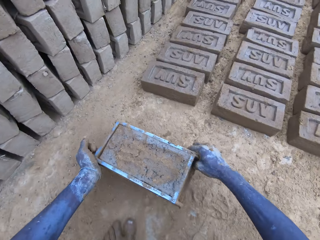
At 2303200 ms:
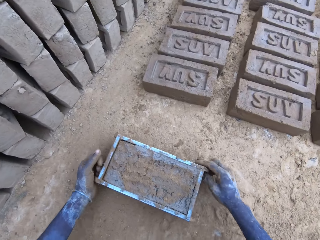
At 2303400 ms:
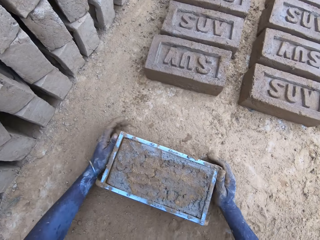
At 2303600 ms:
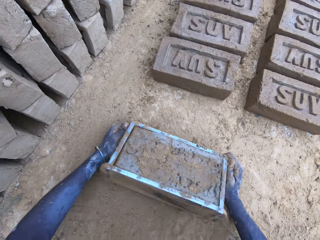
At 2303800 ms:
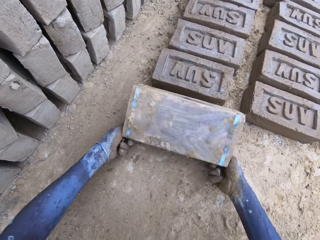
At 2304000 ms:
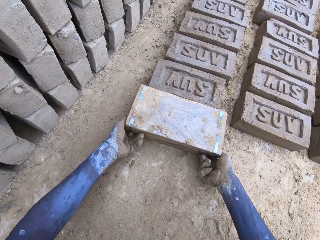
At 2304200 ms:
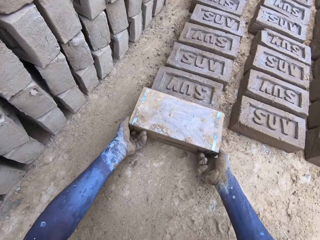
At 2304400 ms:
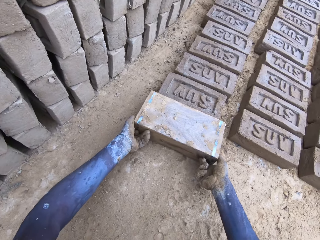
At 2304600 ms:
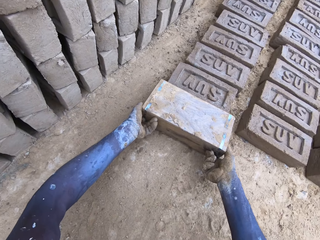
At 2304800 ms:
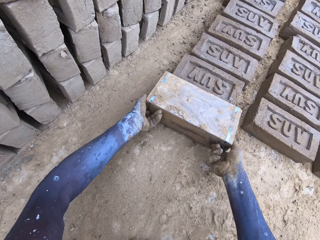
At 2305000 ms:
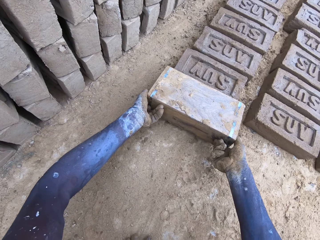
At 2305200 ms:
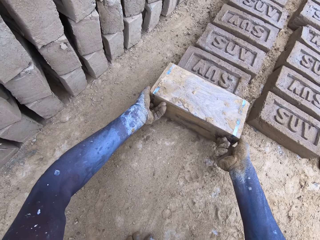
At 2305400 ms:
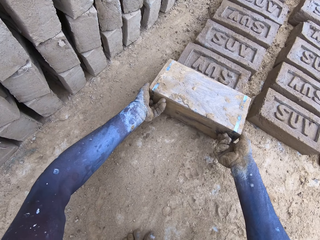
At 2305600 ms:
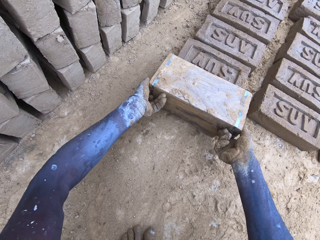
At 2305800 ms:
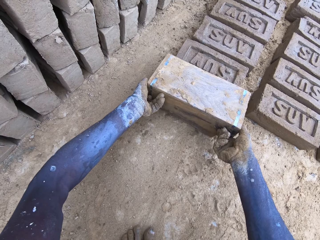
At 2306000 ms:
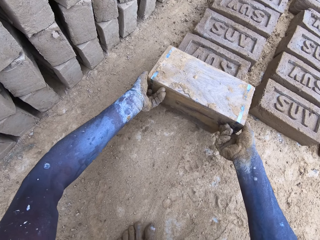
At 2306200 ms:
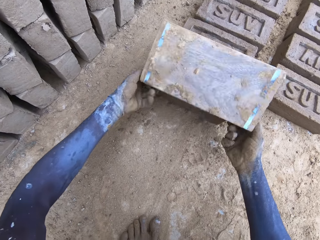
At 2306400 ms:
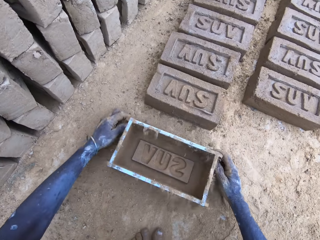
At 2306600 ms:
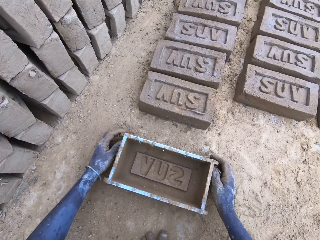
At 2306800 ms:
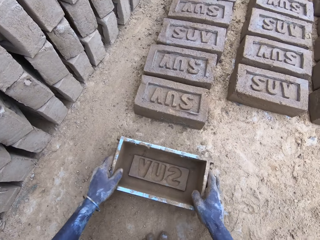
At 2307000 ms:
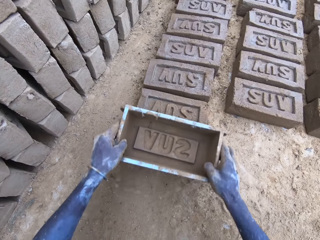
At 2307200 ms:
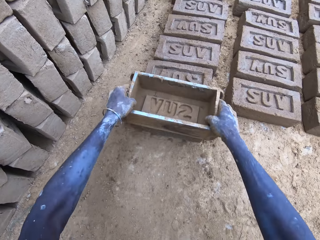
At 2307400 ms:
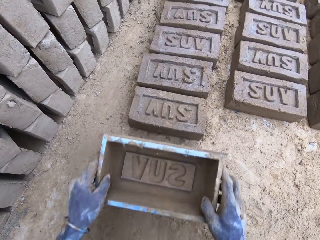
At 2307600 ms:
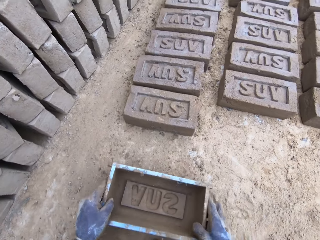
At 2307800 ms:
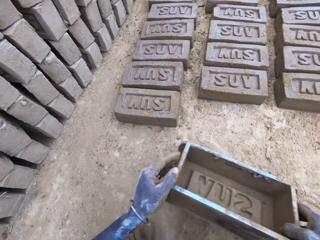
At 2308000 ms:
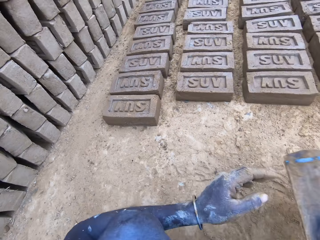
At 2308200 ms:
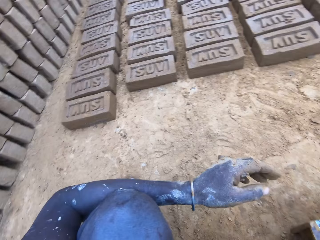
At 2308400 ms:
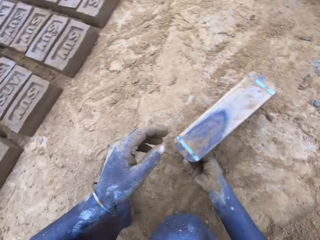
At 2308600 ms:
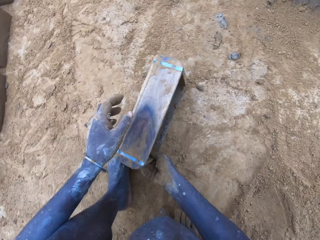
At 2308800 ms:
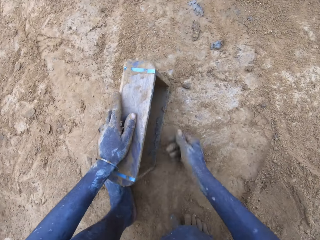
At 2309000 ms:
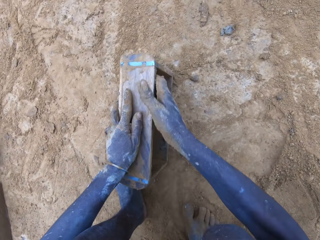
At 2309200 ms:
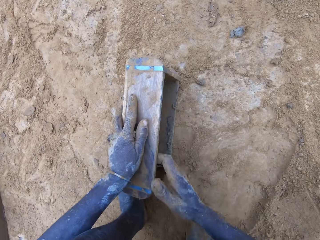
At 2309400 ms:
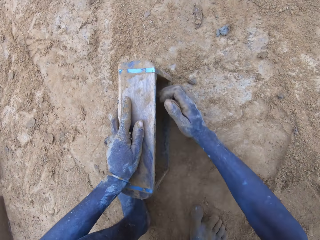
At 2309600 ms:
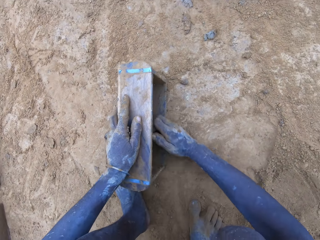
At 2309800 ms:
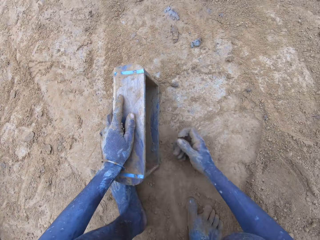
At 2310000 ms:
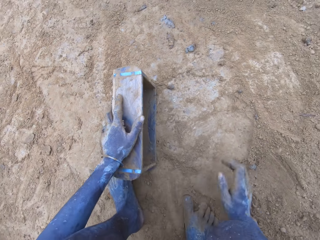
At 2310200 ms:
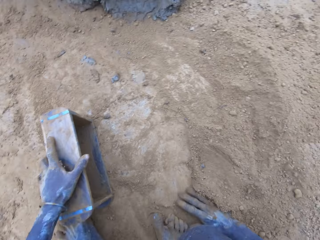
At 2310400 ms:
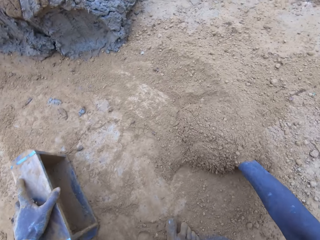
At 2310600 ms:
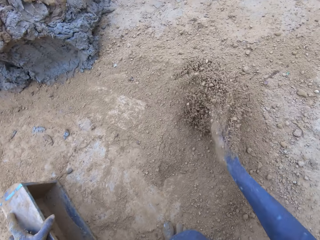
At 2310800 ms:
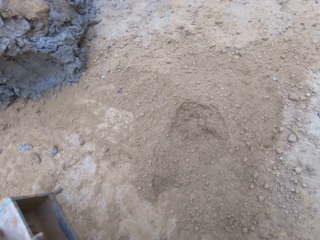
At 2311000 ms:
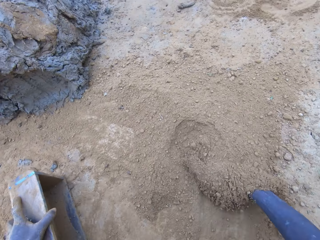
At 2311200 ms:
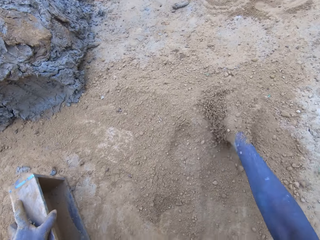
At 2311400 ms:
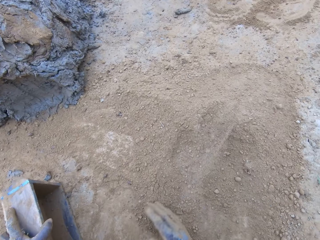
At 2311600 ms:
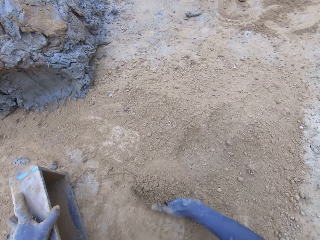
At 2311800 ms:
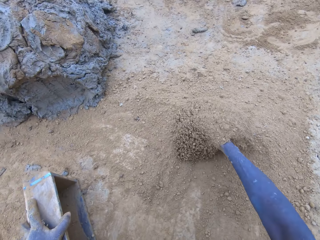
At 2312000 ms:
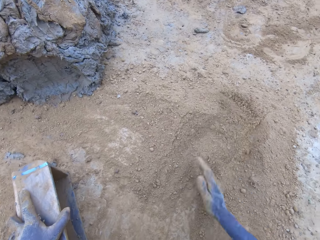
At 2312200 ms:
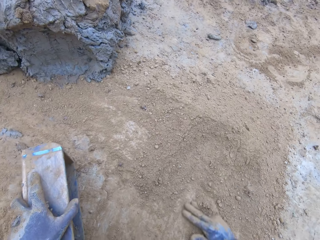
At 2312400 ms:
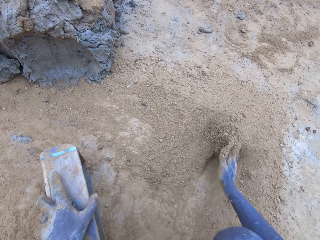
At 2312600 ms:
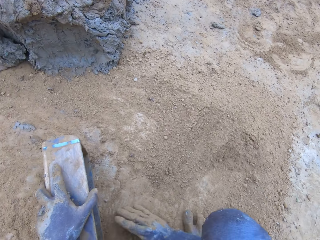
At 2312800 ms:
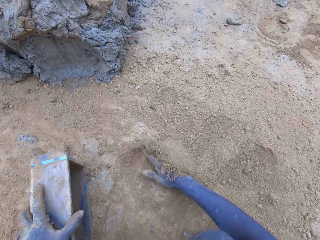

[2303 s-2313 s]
The camera wearer pours the mud in the brickmould on the ground. They push soil on the ground.

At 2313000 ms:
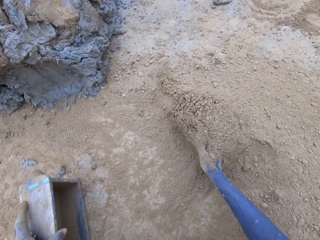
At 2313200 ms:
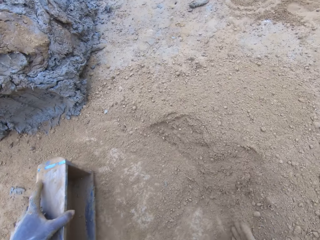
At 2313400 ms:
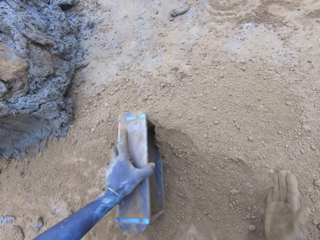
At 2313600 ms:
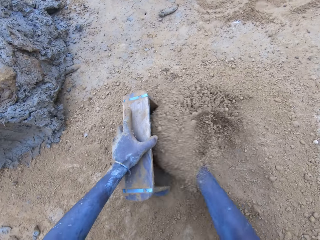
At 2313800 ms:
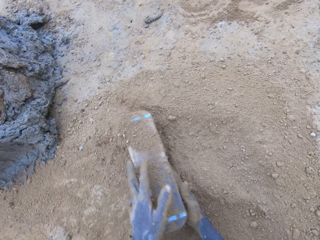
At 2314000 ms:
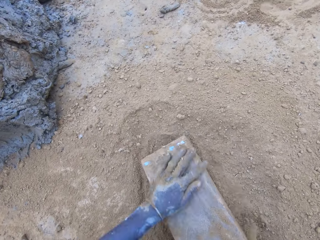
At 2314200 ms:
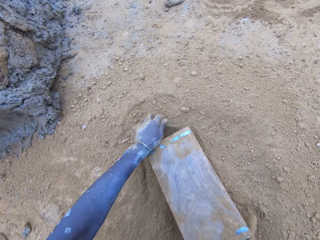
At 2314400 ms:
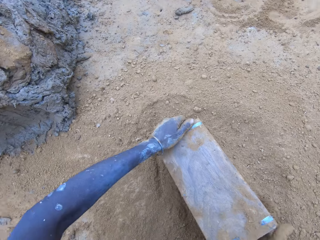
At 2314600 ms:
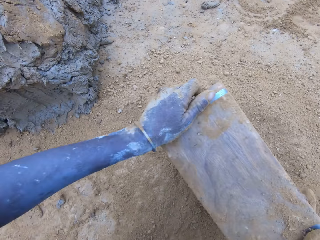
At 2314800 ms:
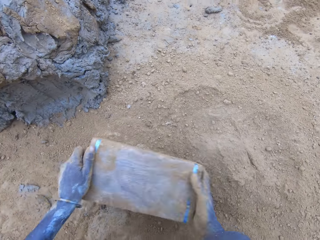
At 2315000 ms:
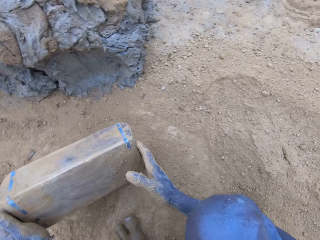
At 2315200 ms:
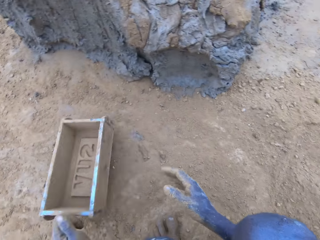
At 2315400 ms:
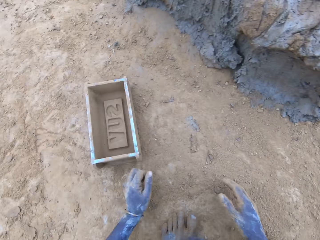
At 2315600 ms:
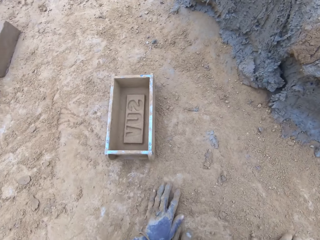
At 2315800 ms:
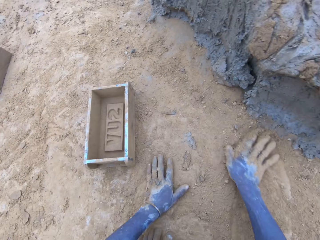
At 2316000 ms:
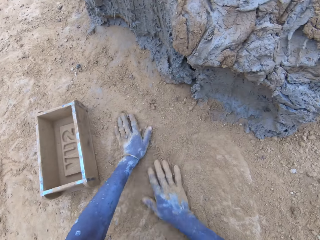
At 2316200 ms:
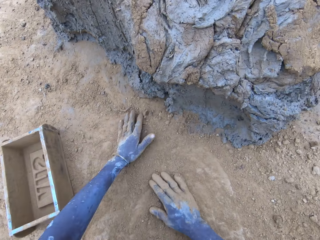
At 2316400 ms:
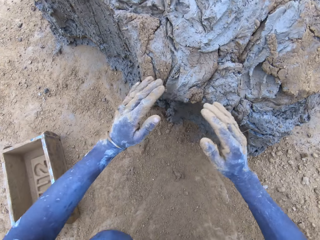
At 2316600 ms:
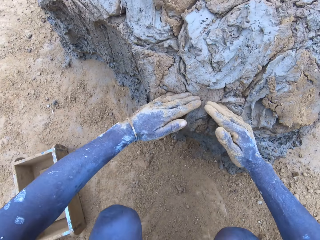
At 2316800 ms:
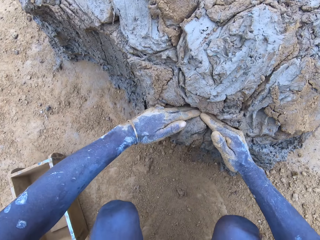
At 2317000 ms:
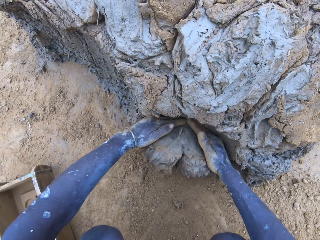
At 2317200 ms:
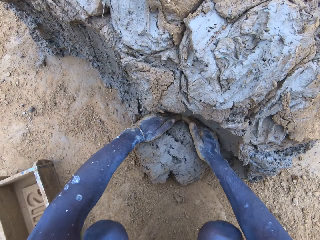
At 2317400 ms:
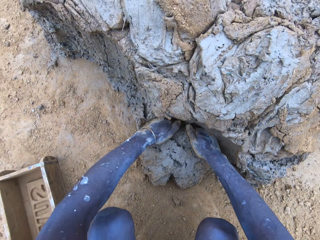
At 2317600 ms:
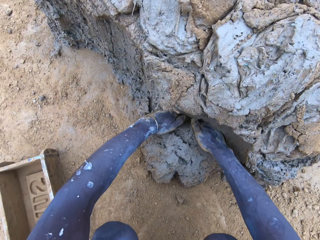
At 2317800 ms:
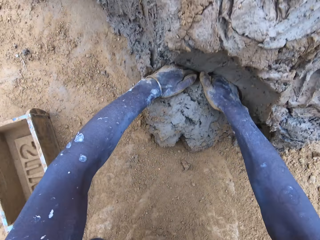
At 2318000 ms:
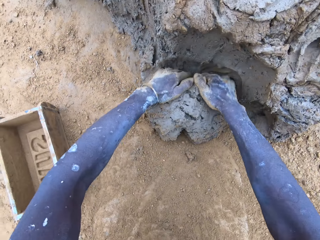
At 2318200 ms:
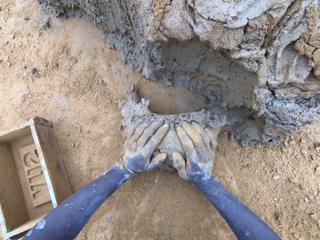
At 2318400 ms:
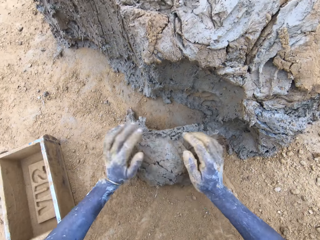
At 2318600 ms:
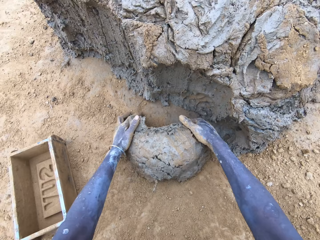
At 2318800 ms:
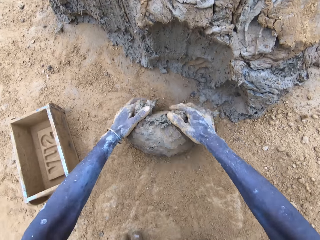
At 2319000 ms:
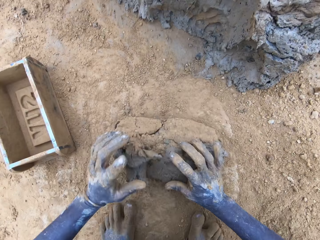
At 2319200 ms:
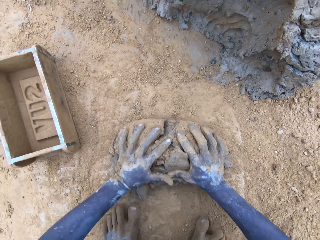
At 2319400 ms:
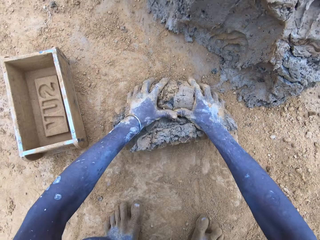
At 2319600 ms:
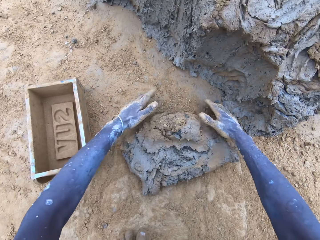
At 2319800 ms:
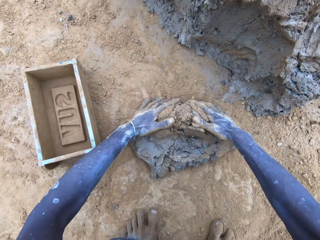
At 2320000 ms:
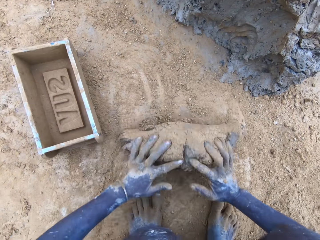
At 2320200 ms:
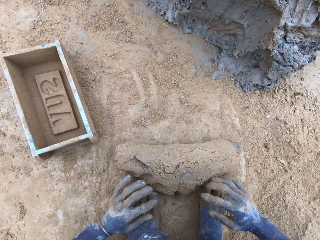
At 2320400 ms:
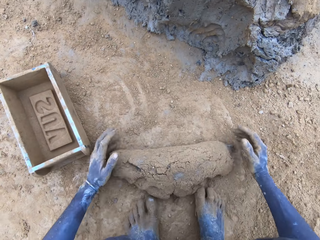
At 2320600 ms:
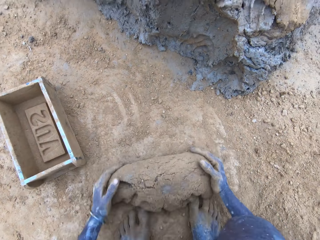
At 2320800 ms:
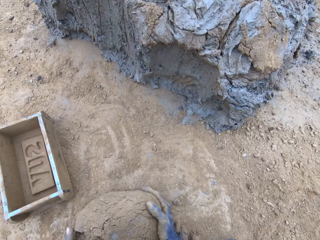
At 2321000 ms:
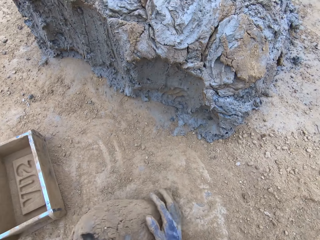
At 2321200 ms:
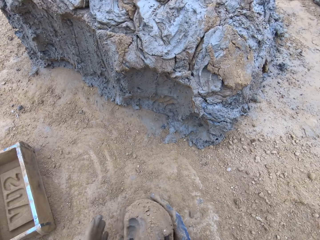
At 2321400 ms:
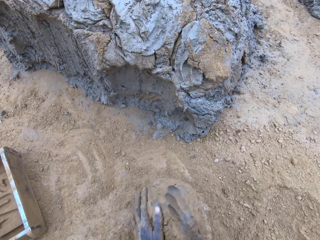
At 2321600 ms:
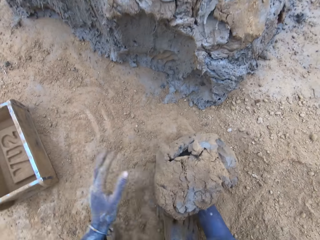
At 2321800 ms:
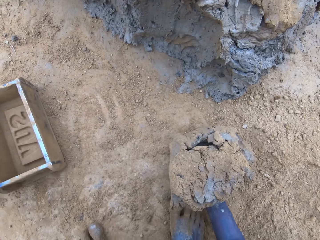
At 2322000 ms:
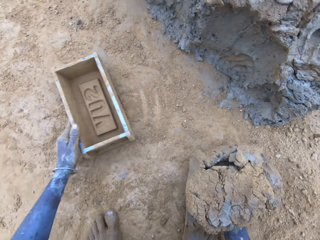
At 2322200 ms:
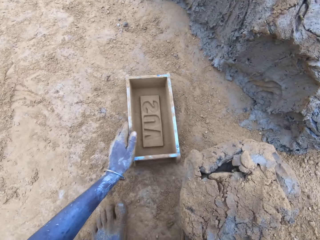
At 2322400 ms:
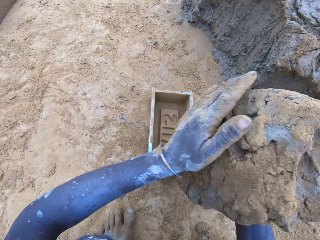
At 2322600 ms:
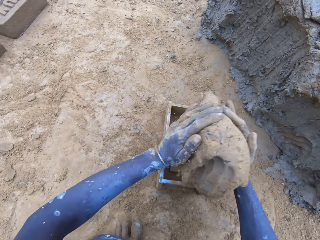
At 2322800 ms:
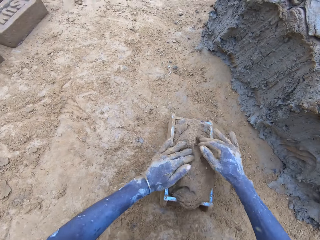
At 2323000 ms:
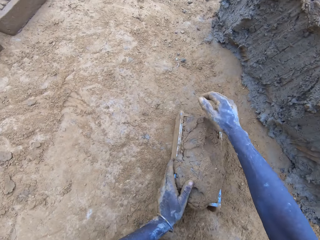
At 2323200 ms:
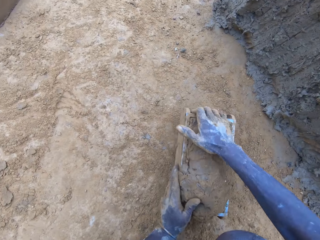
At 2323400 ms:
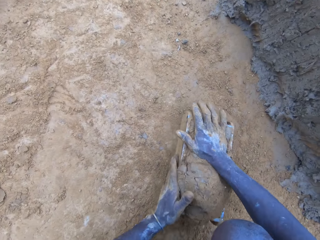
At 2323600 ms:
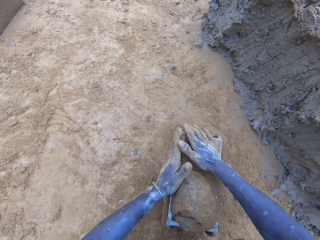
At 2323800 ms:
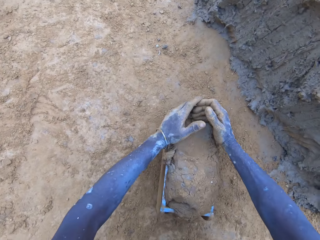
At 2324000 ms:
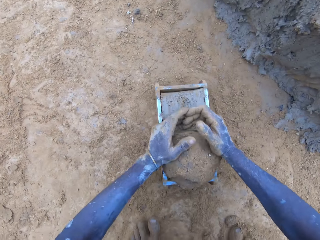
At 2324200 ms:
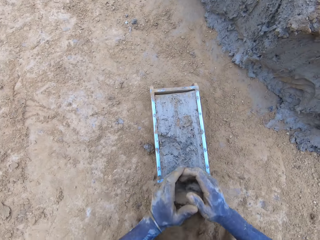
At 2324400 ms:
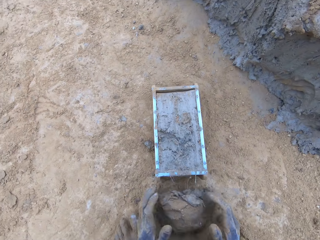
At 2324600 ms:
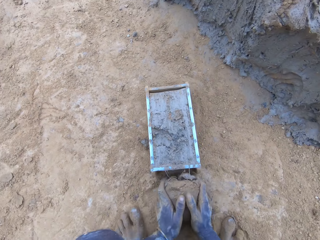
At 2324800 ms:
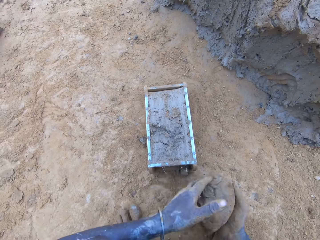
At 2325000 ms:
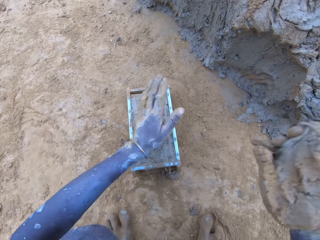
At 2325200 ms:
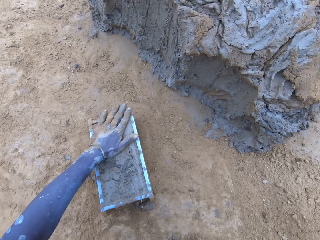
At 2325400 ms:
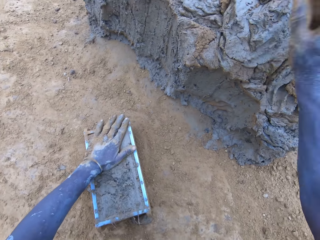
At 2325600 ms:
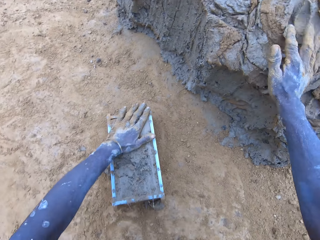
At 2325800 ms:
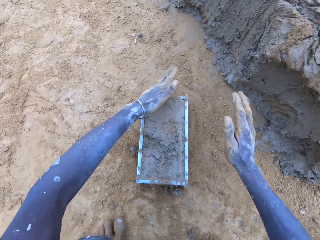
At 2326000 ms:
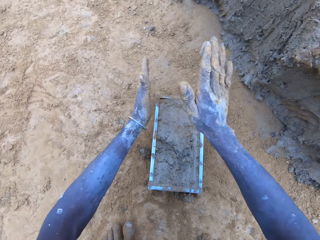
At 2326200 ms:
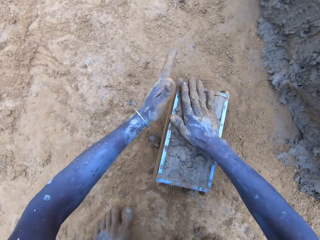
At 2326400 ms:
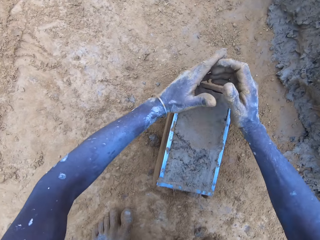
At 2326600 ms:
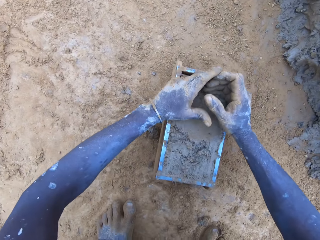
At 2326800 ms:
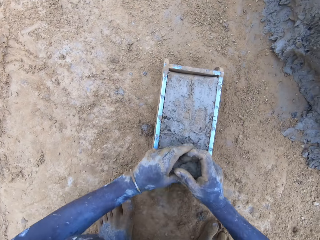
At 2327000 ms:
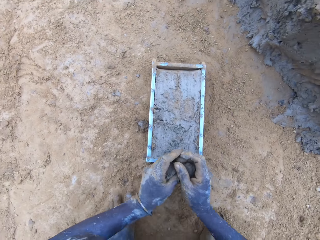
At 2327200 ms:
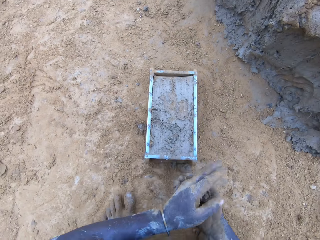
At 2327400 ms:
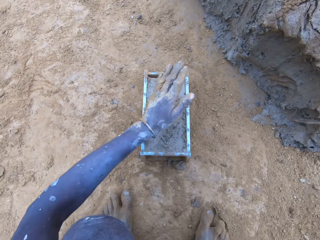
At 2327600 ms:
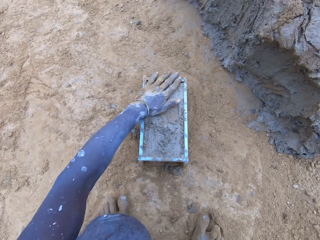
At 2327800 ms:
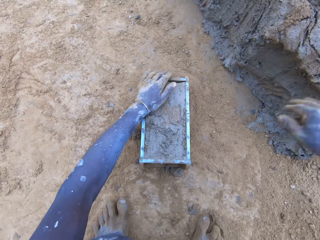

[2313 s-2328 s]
The camera wearer puts soil in the brickmould. They pour the soil from the brickmould. They scoop mud. They put the mud in the brickmould. They scoop the excess mud on the brickmould. They throw the mud on the pile of mud.
